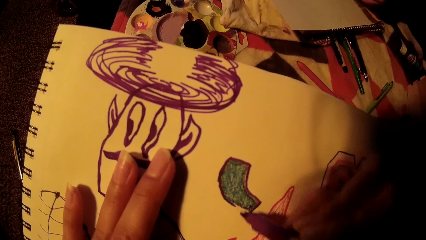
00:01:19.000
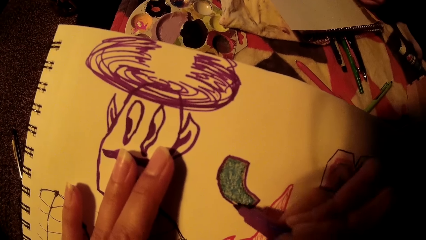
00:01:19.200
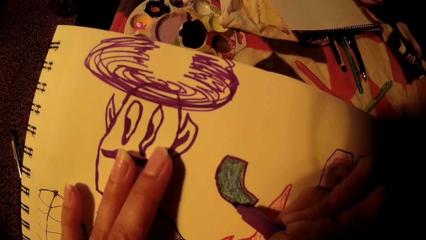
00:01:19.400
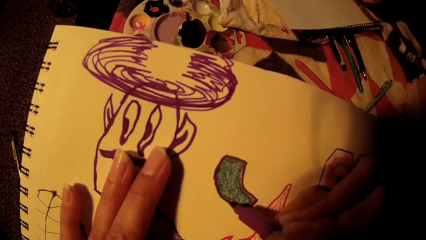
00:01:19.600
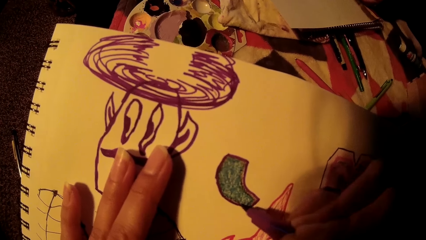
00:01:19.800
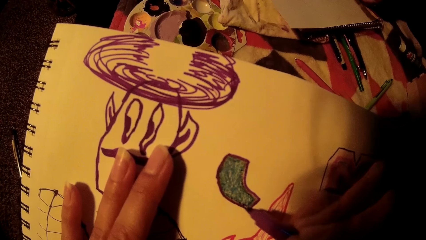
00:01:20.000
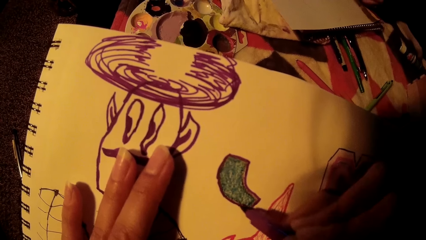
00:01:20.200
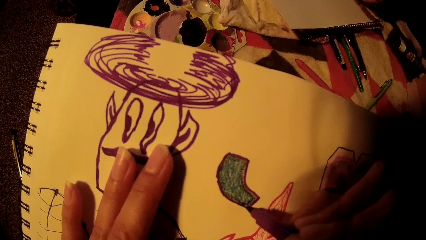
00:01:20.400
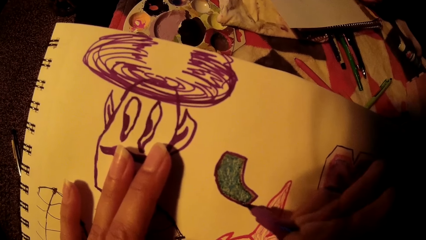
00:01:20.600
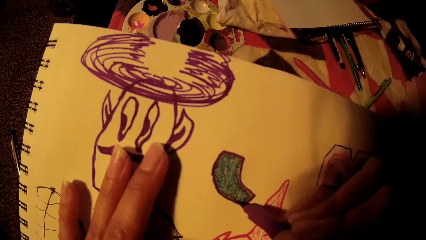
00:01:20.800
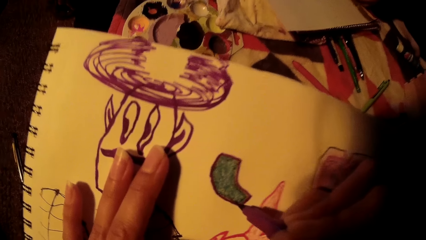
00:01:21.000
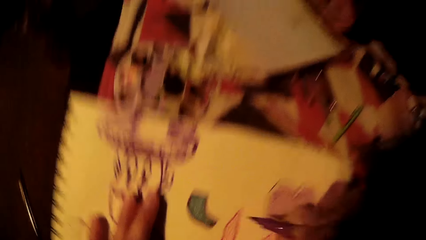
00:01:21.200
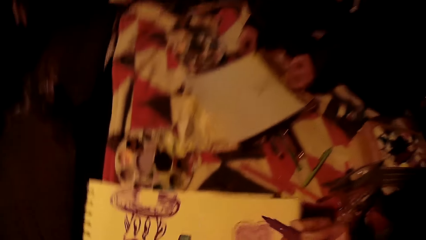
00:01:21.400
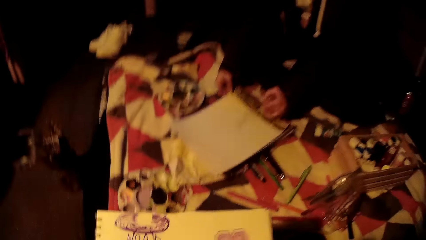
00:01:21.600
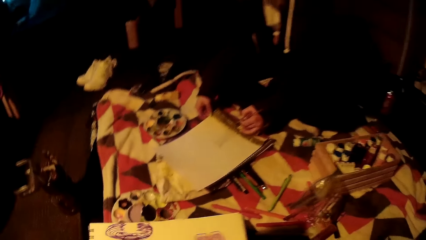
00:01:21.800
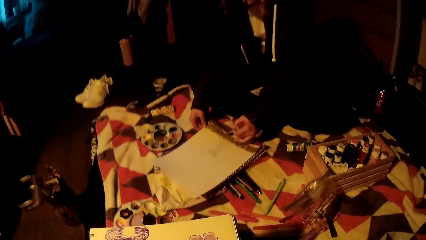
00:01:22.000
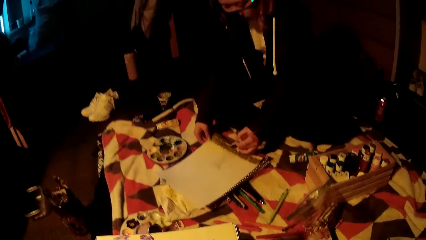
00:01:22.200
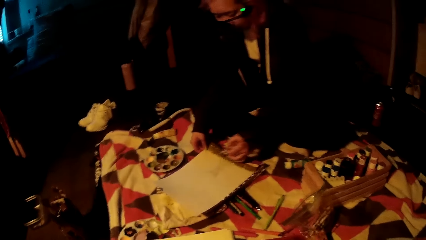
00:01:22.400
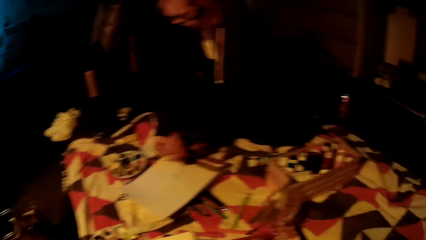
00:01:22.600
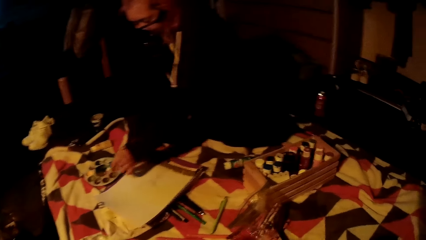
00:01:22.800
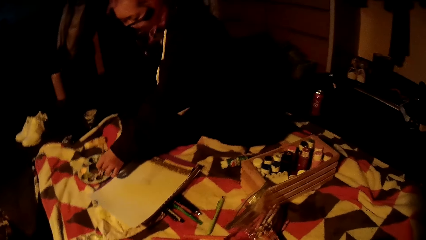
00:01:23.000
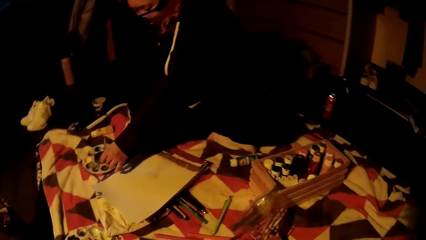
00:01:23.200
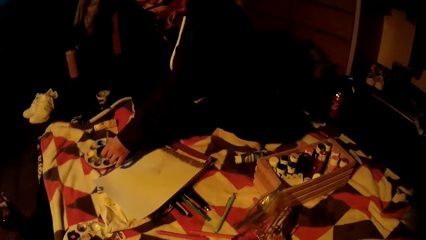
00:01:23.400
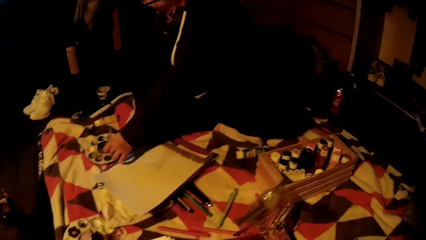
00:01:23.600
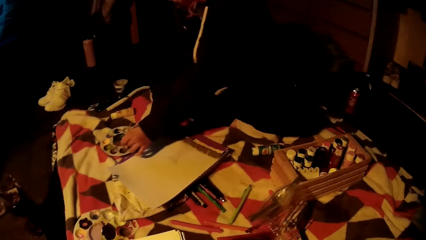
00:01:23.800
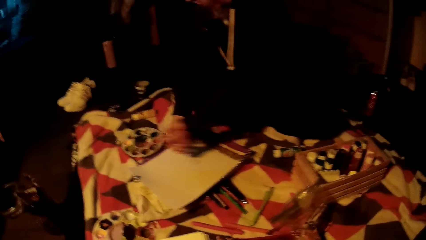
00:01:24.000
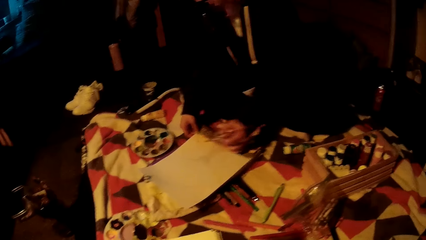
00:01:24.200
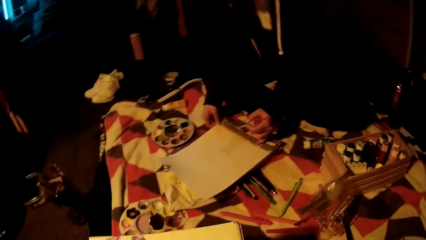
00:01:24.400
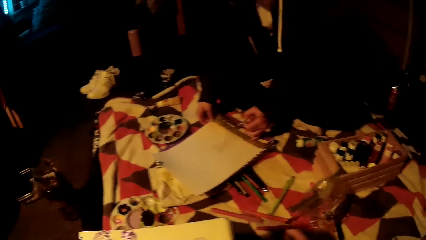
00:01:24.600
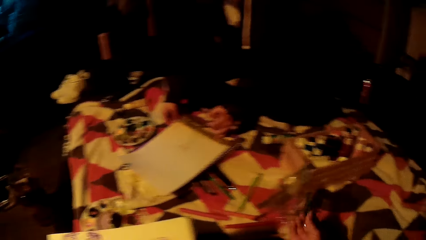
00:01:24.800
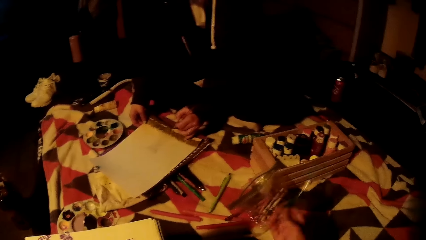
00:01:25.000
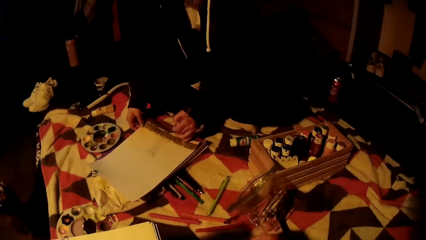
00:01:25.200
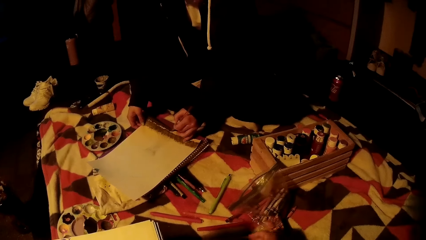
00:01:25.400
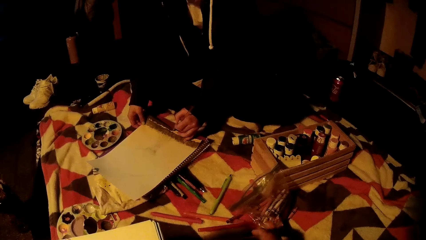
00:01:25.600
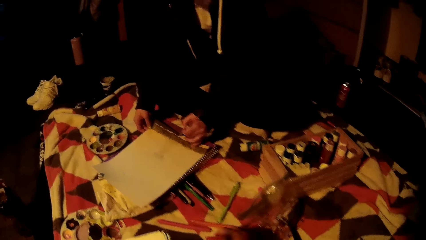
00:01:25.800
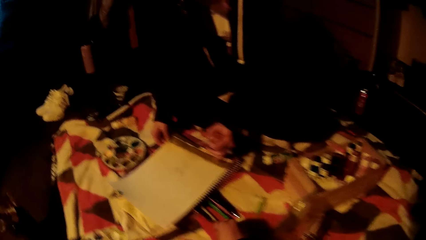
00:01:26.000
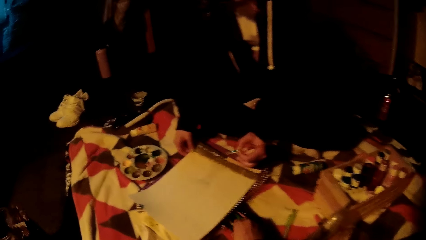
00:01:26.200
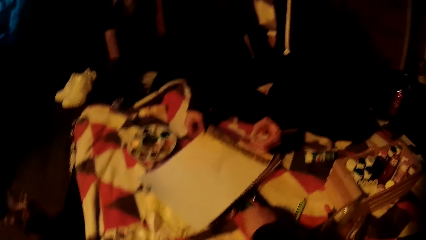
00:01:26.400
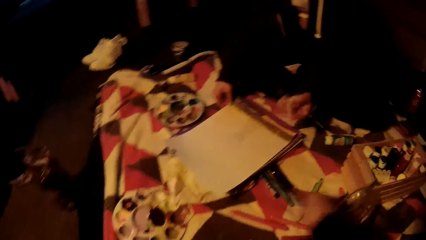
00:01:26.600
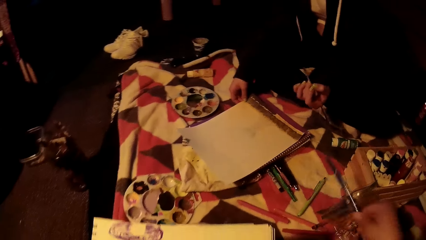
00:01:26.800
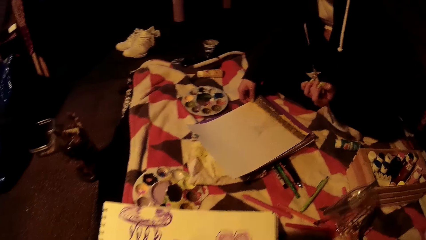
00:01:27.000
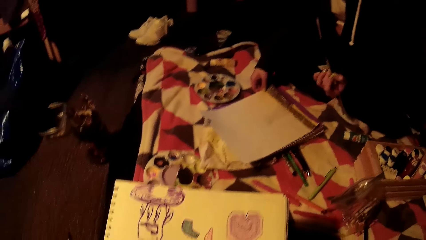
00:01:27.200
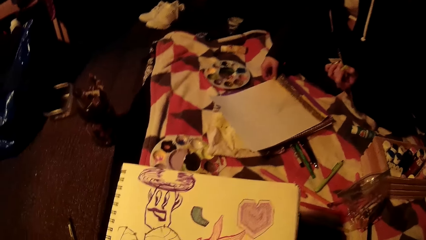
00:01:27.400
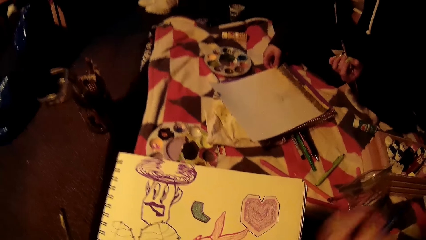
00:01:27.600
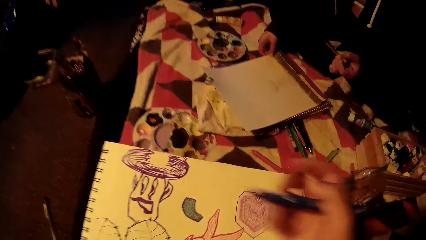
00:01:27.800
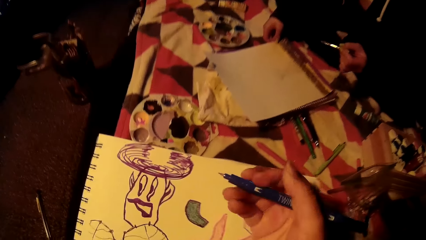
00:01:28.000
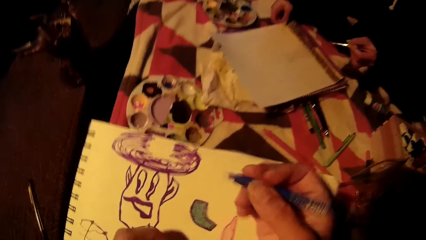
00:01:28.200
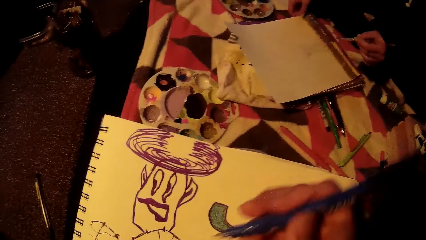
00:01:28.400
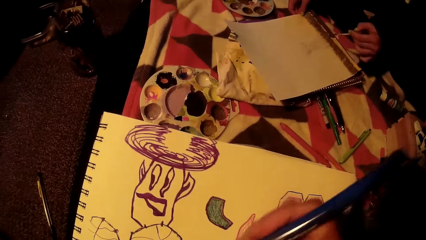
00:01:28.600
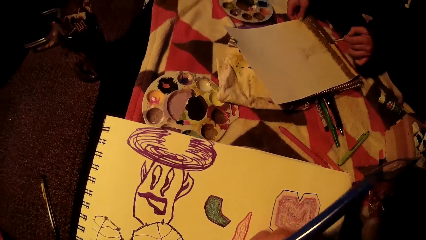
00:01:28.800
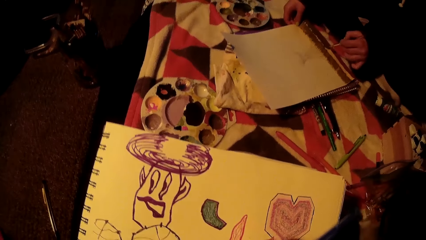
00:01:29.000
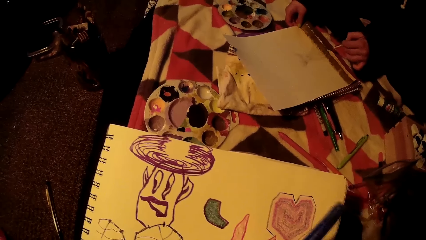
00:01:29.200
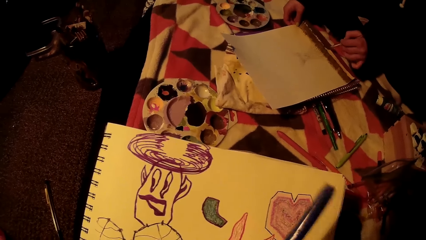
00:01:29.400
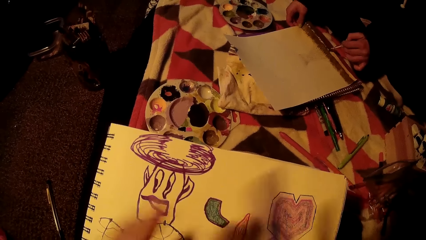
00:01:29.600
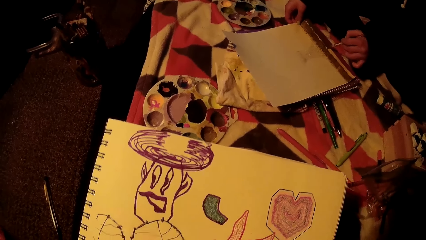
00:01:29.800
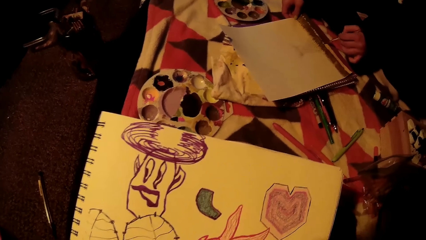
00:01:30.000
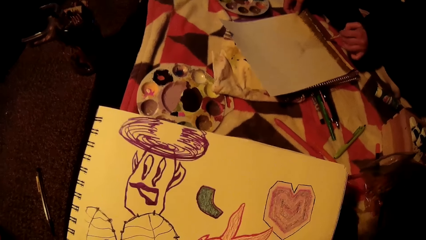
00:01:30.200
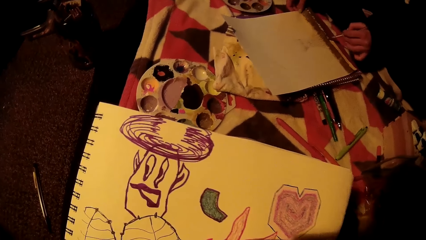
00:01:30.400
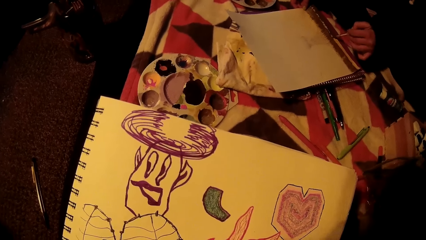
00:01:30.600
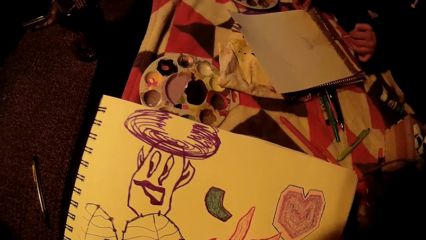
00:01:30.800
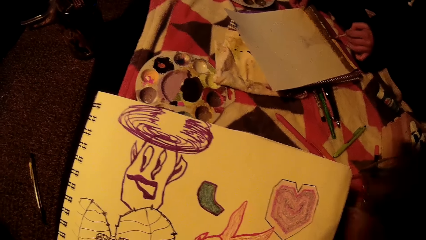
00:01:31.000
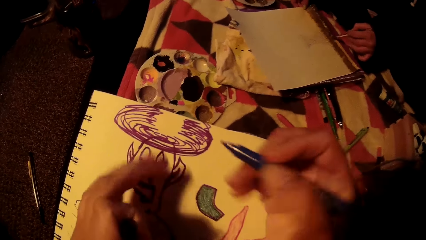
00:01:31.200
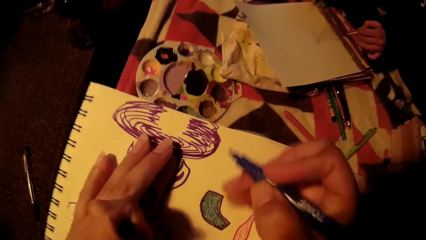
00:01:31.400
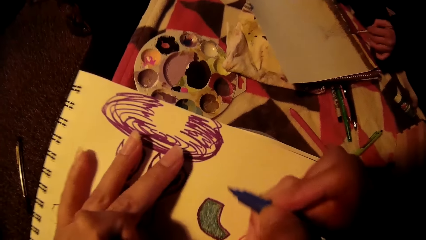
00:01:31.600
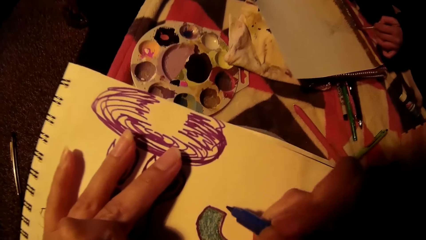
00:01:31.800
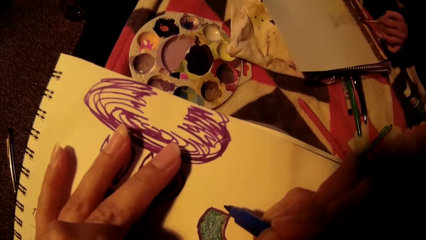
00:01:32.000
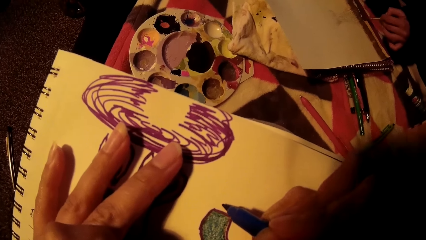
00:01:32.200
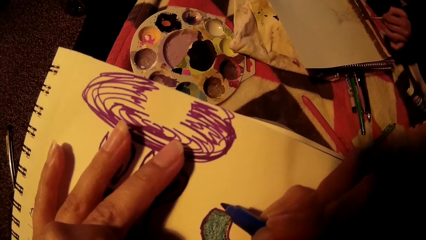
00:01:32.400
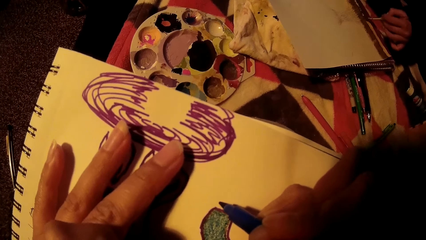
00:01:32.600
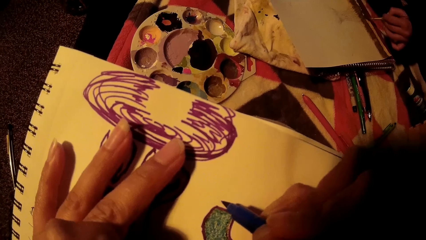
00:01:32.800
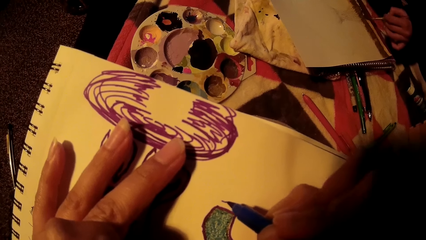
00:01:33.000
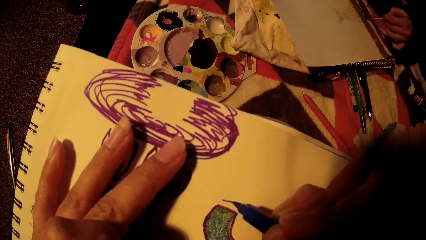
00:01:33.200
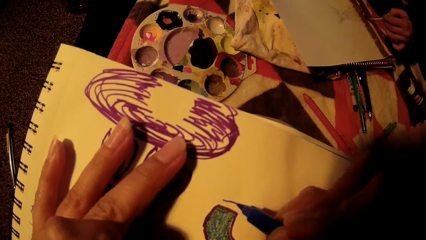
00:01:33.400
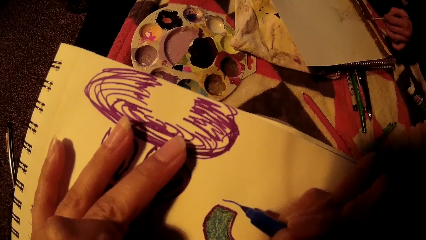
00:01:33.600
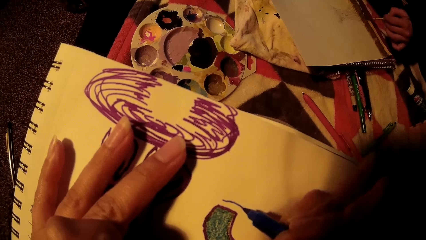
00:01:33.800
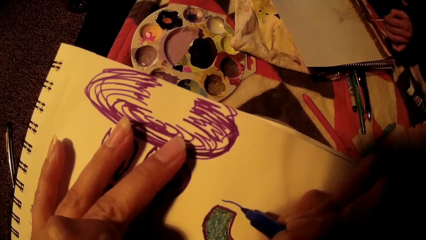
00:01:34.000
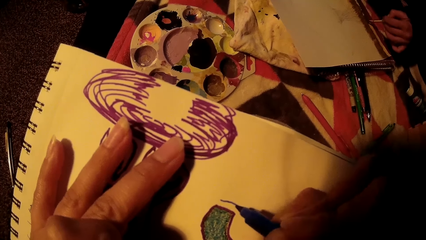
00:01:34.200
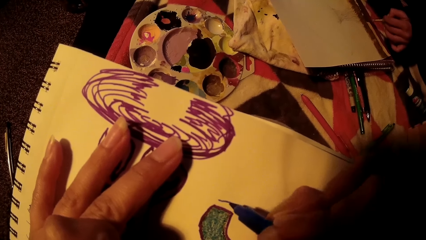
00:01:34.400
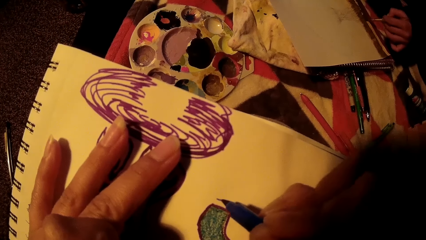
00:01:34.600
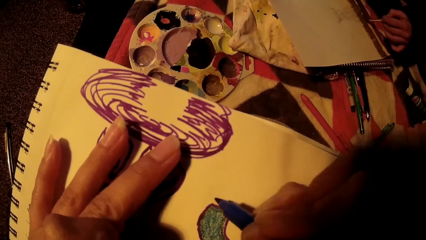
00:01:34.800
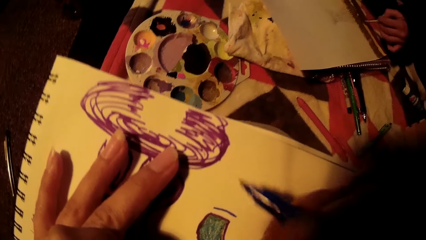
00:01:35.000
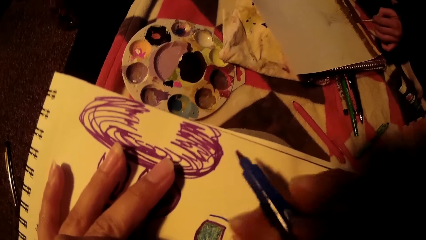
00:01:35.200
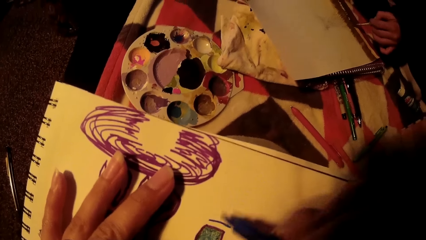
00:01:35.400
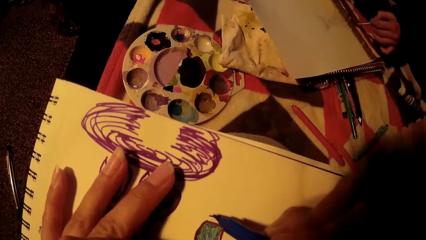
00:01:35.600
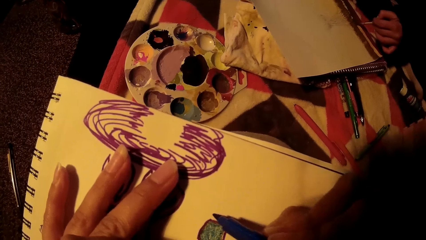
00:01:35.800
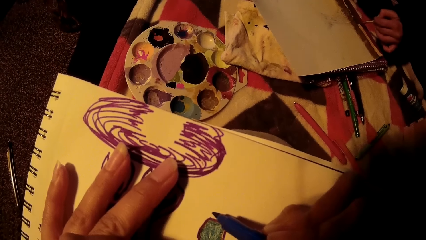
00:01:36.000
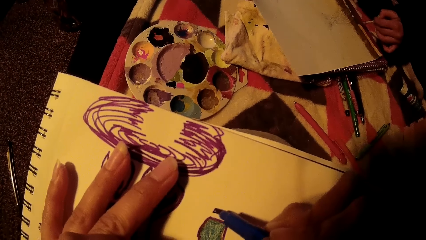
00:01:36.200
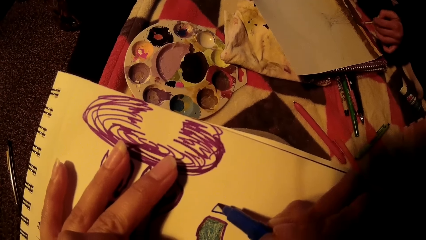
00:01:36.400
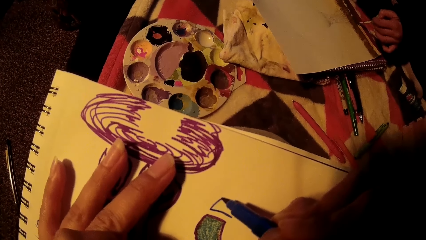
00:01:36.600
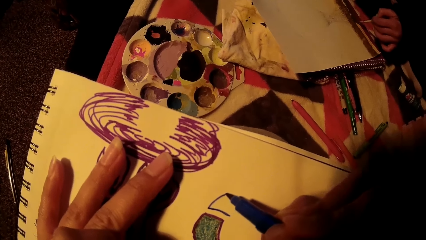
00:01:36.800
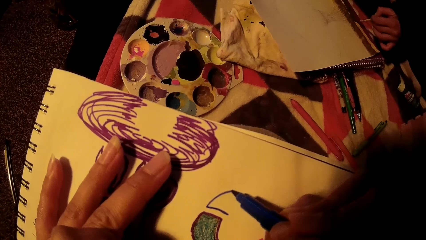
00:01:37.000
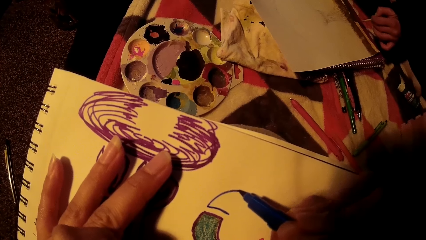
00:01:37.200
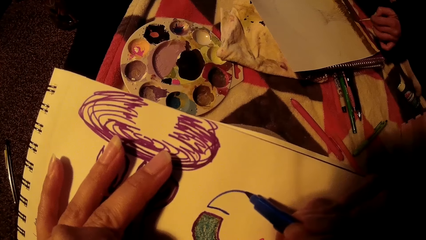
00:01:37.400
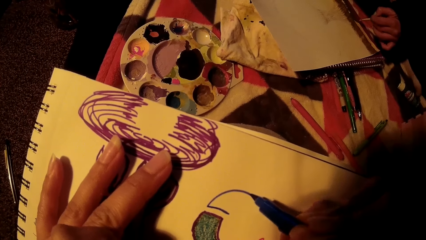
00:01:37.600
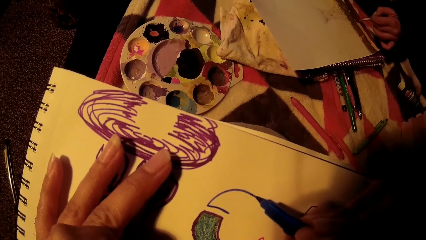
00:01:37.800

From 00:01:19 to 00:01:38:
The woman rubs the drawing brush in her left hand on the water color pallet on the bed. The woman puts the brush in the paint again. The woman paints on the paper with the drawing brush in her left hand. The camera wearer drops the color pen in her right hand on the bed. She picks a color pen from the bed with her right hand. She continues to draw on the art book. She draws on the drawing book with the color pen.
